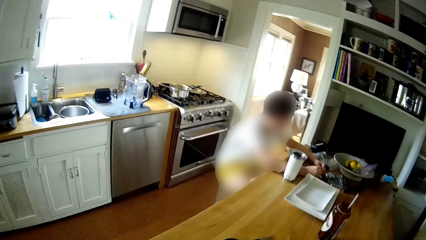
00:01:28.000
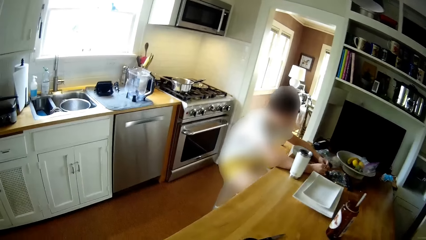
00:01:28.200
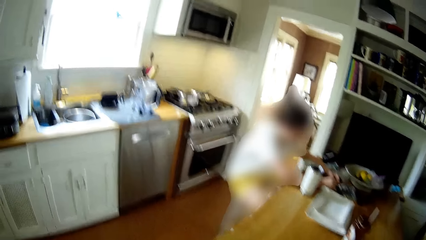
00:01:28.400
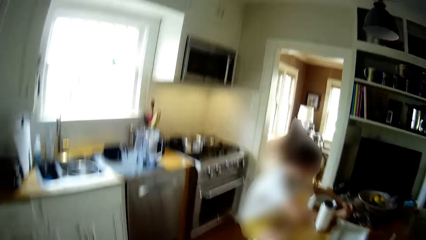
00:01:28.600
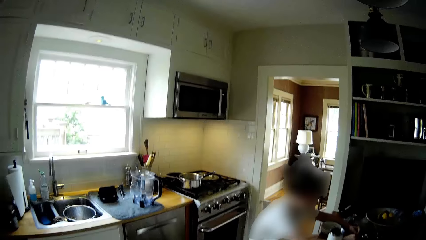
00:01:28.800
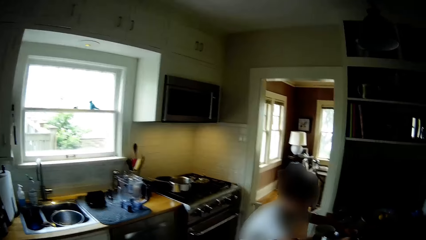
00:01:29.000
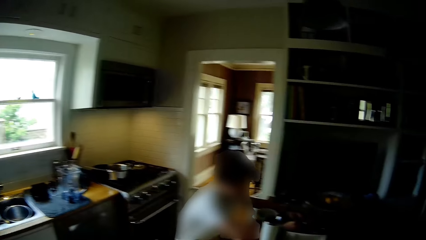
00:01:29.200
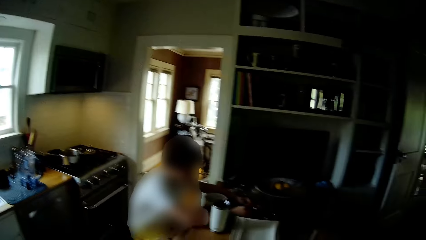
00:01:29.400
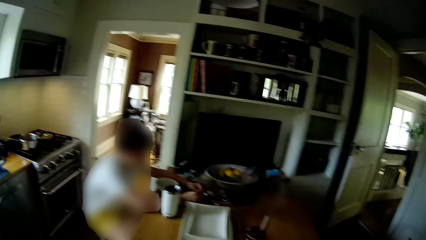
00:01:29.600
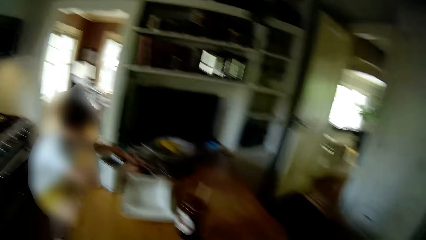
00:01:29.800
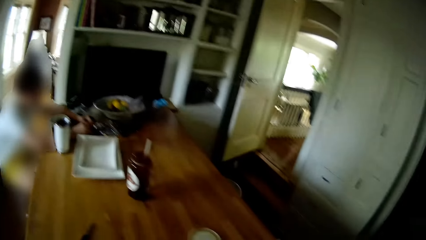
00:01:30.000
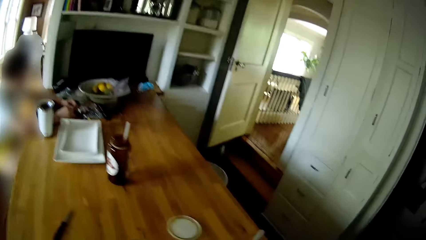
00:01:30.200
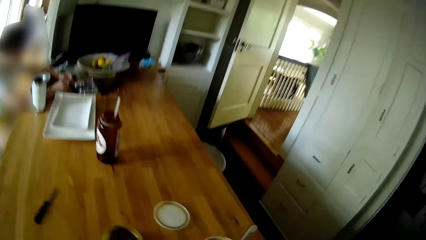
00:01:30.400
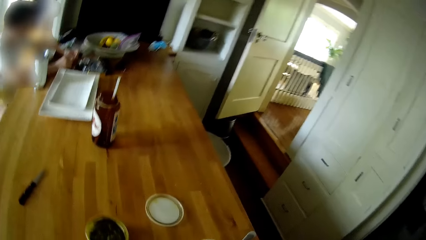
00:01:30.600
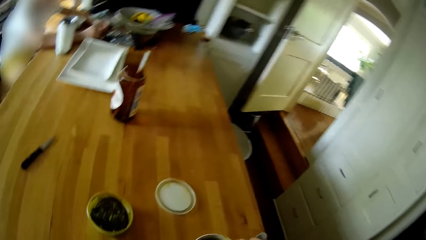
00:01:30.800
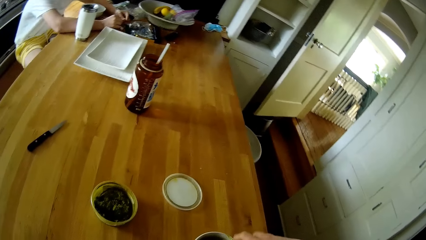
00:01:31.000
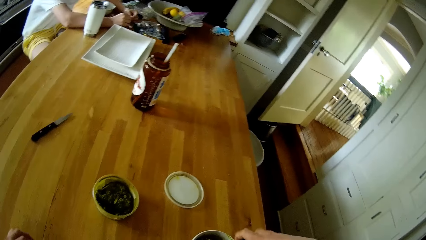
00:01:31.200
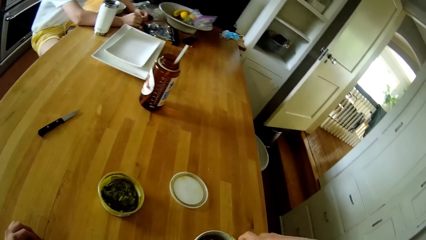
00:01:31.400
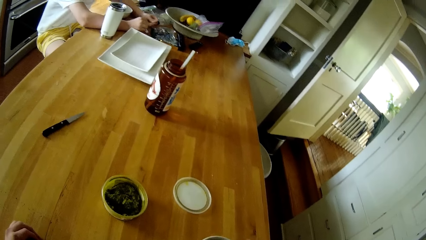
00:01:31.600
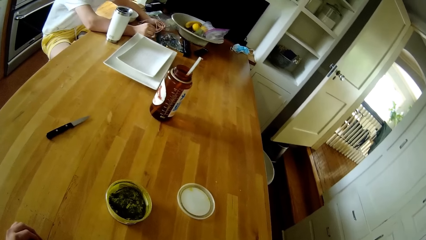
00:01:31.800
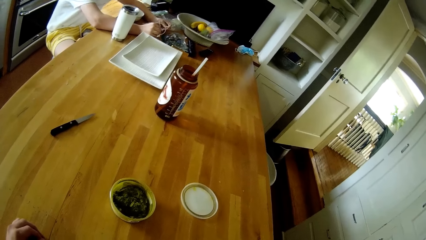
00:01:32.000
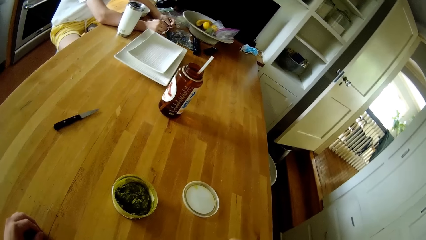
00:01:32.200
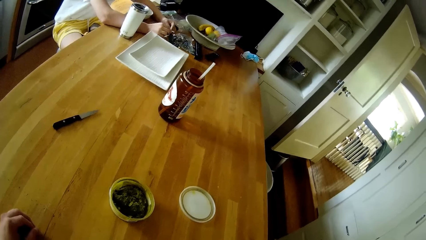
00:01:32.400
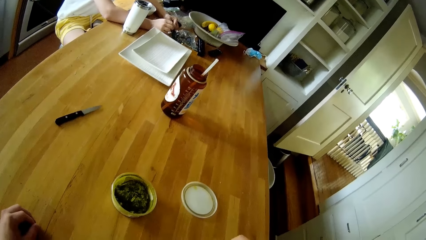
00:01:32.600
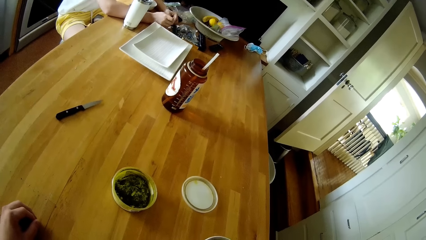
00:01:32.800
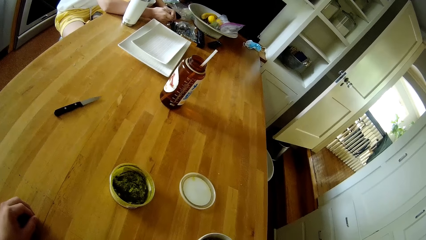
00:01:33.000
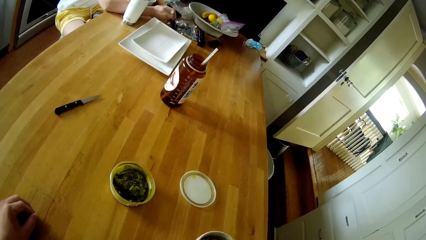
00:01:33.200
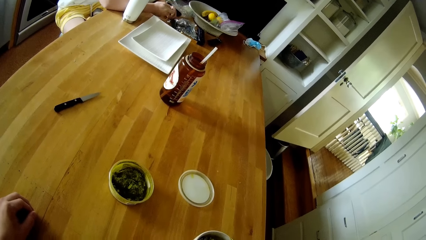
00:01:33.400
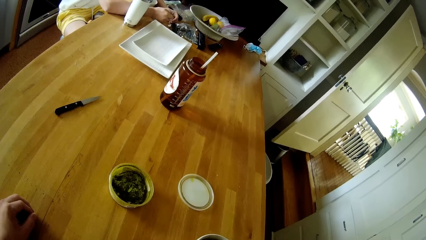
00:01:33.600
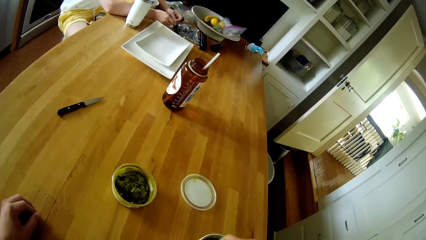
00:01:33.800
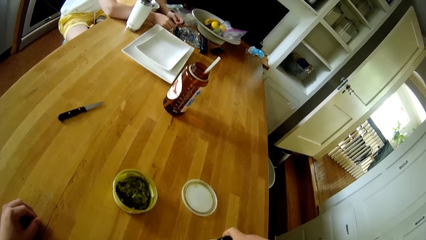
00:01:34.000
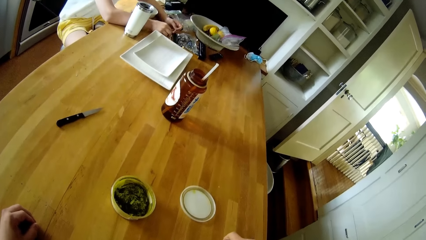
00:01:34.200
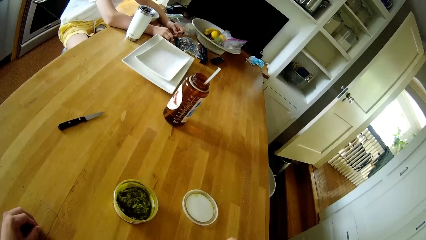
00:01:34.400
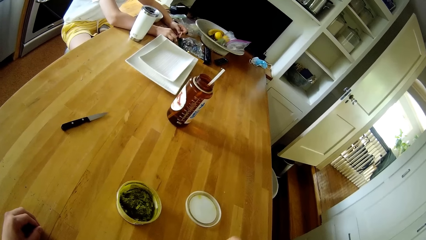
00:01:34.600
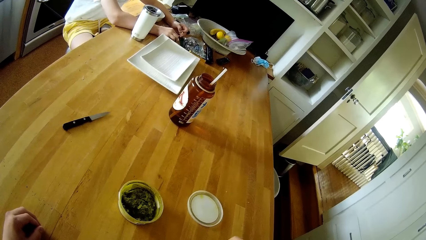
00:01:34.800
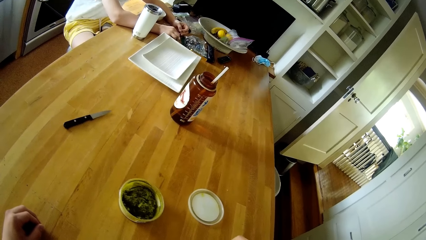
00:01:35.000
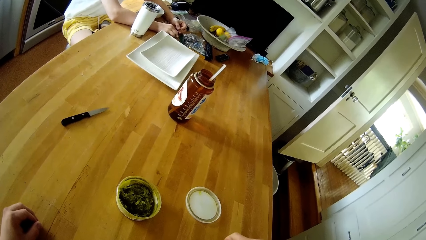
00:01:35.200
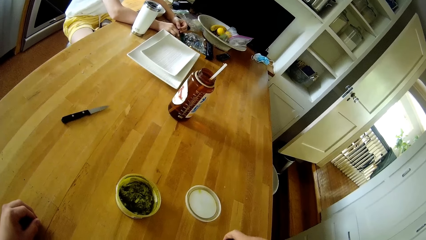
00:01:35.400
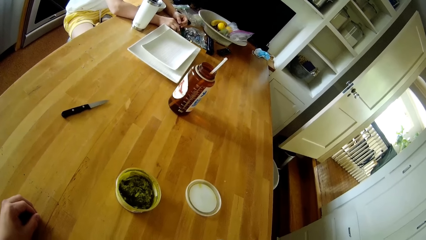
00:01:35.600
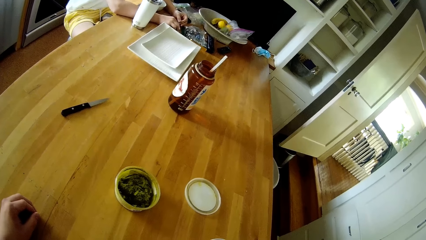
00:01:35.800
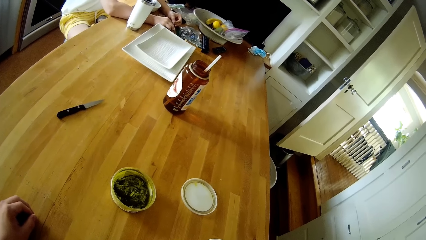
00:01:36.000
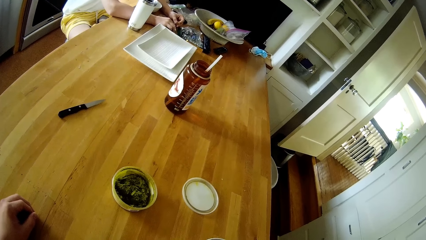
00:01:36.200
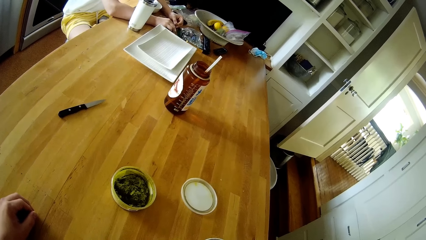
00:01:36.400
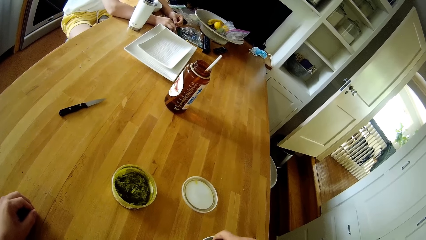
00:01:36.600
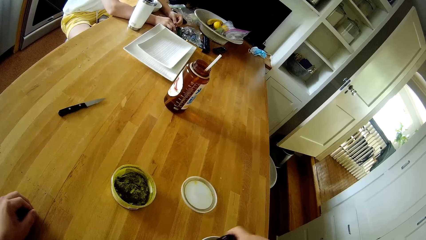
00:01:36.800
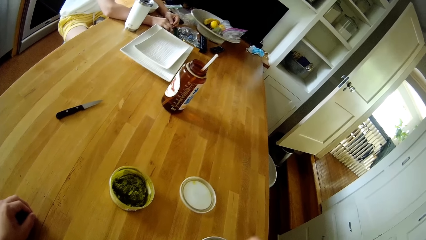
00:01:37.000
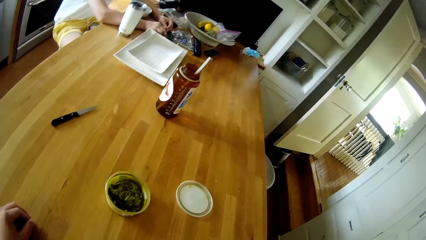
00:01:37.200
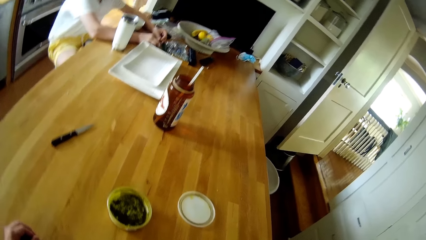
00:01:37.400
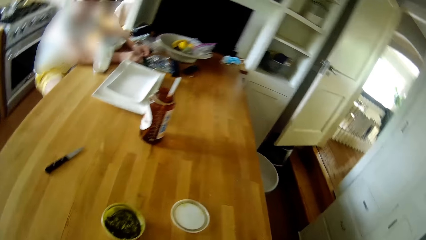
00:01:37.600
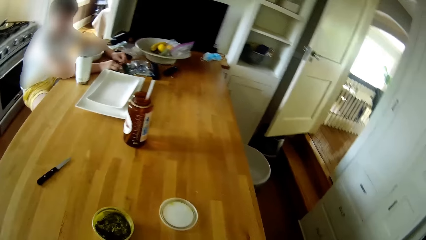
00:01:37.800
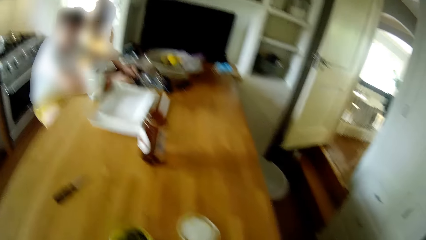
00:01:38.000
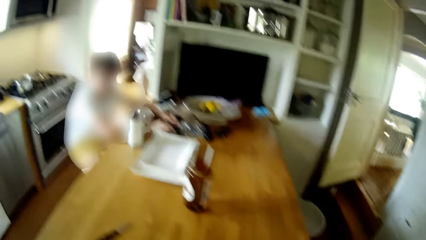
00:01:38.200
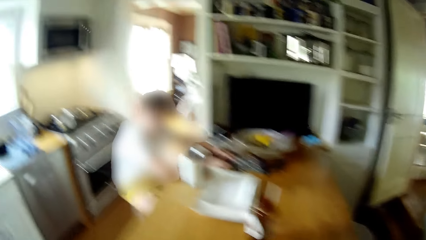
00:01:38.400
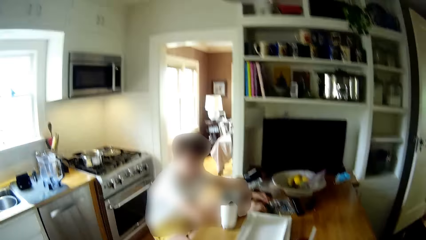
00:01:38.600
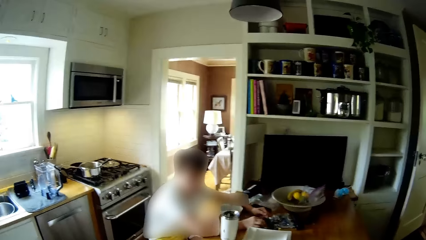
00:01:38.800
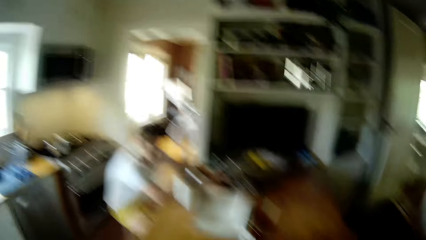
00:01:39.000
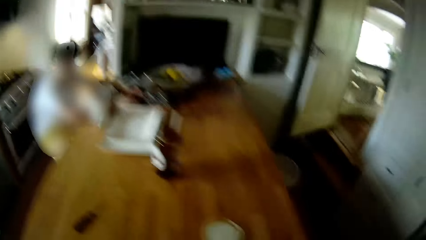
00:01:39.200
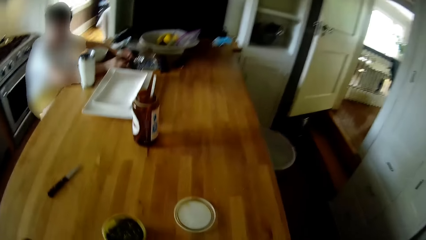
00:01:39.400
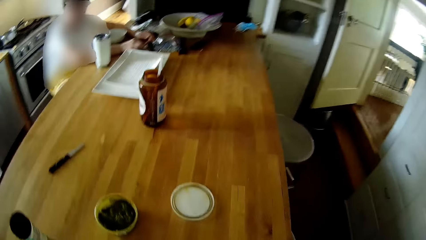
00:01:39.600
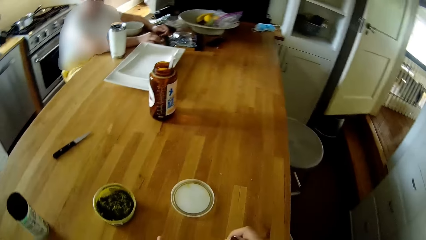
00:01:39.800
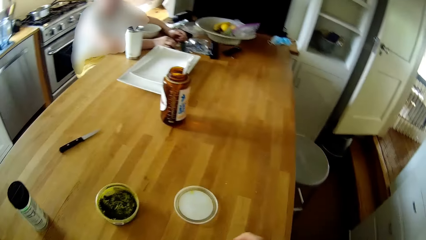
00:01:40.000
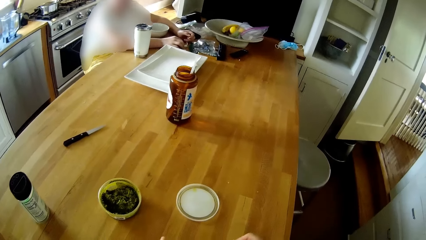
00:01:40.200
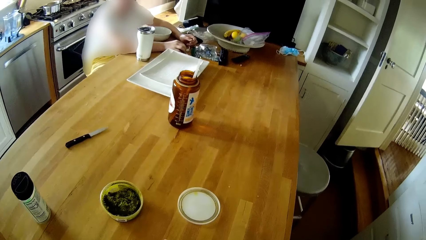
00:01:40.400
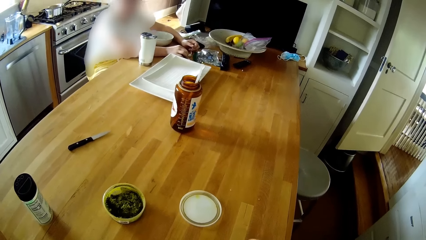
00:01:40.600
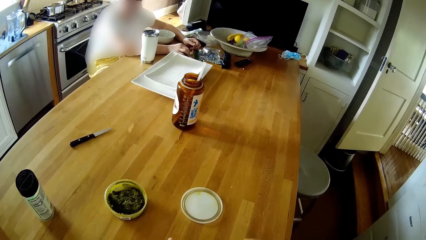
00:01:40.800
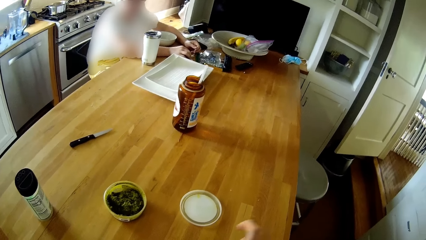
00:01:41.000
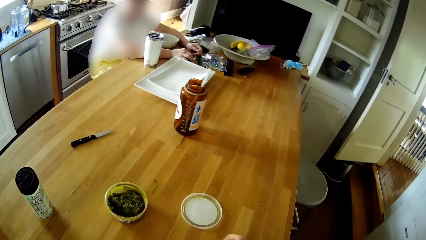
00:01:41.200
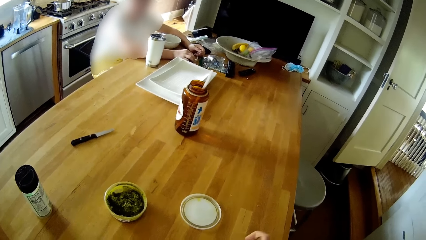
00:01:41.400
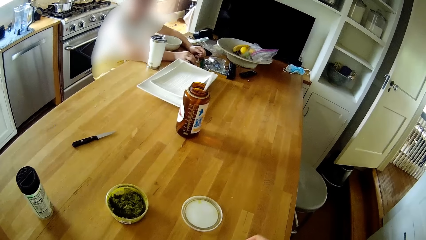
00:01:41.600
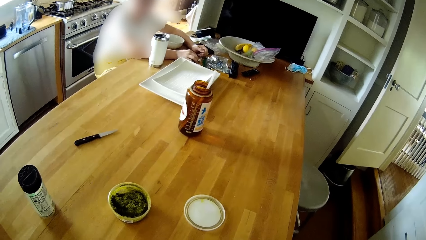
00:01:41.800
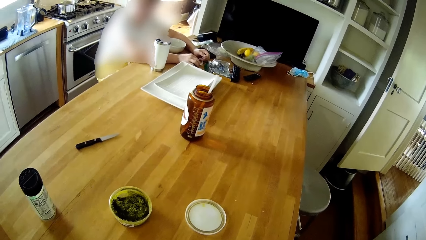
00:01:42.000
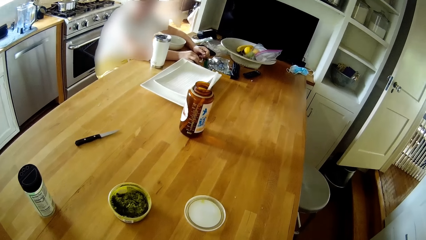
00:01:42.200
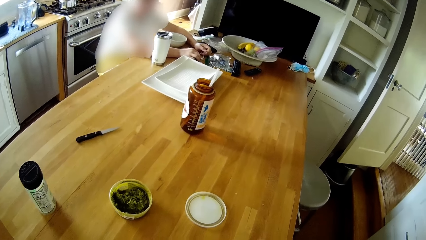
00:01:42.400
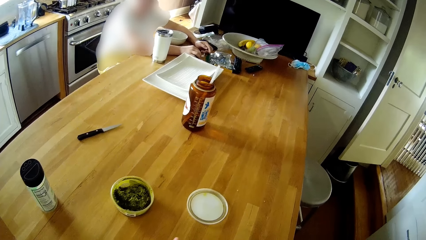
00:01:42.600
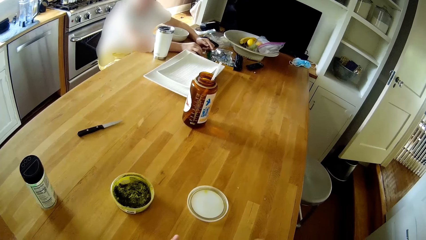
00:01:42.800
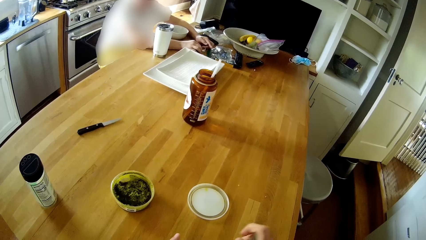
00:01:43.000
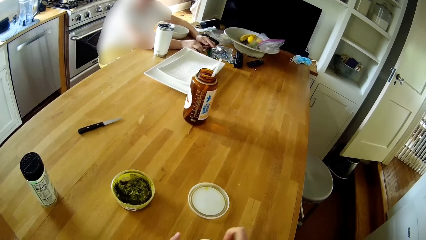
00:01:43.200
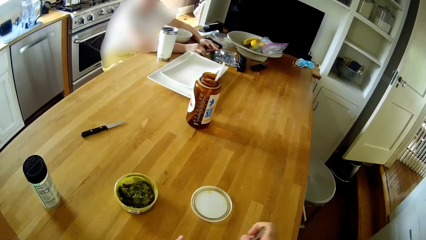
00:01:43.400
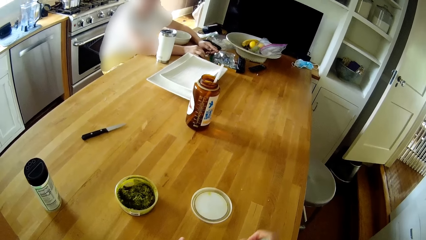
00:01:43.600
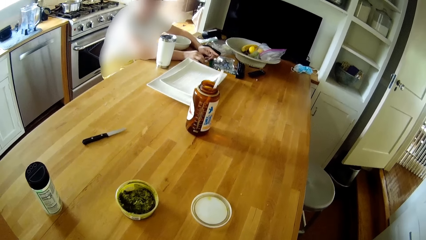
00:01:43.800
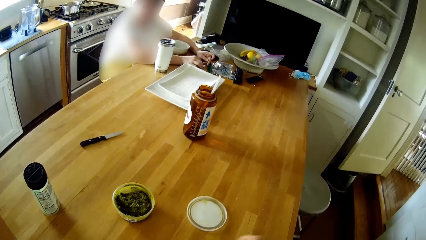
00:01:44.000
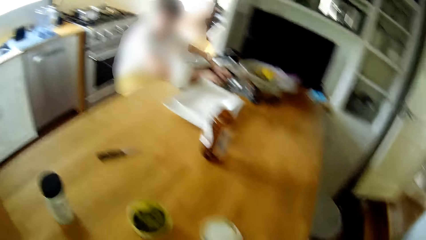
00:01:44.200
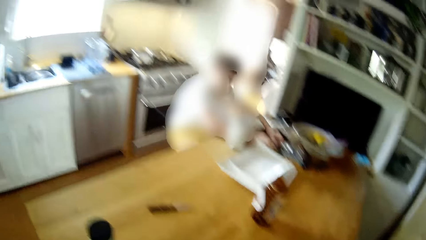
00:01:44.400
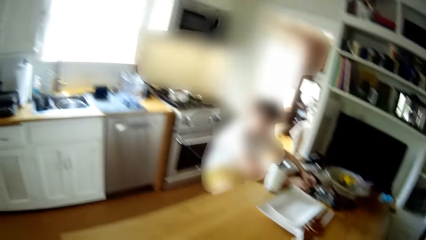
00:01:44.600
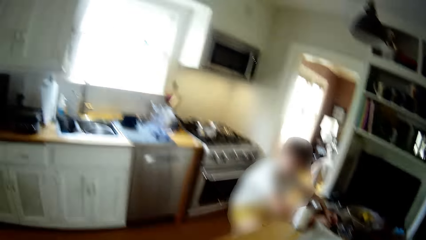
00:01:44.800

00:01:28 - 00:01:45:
The camera wearer turns salt from a container into the plate of macaroni with his right hand. He scoops the macaroni. He stirs the macaroni in the plate on the table with the spoon with his right hand.
